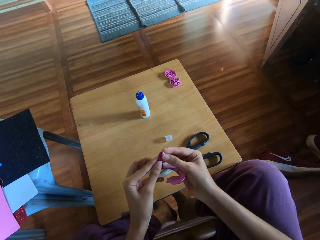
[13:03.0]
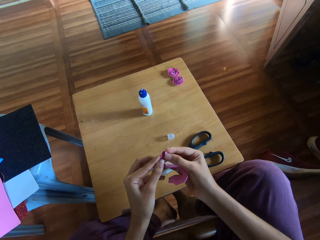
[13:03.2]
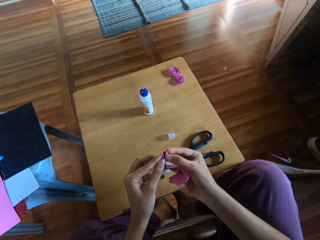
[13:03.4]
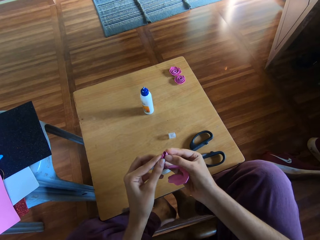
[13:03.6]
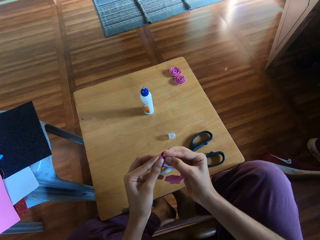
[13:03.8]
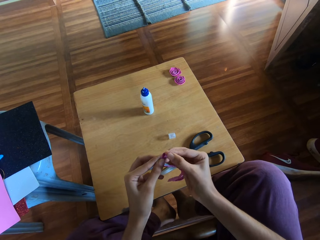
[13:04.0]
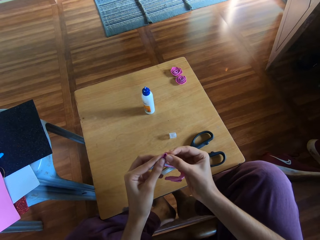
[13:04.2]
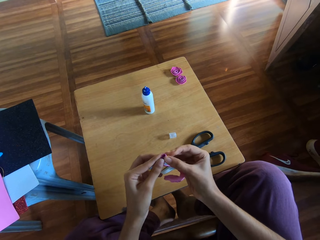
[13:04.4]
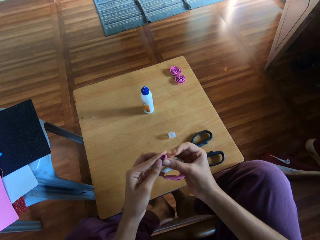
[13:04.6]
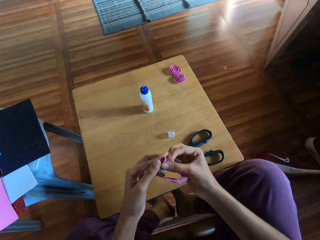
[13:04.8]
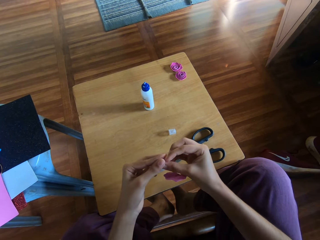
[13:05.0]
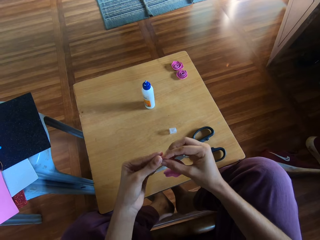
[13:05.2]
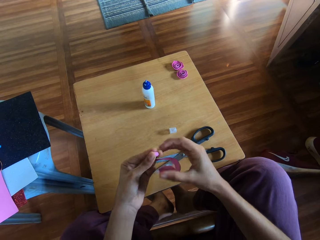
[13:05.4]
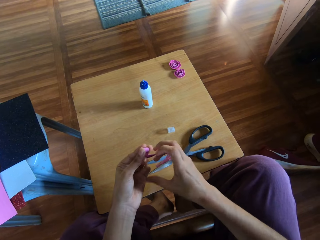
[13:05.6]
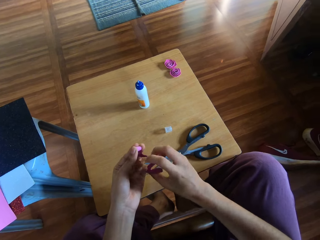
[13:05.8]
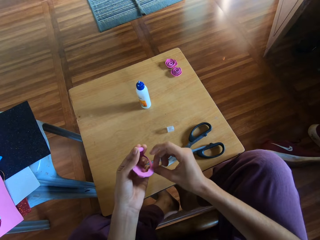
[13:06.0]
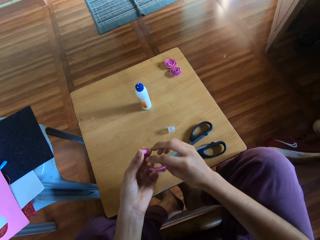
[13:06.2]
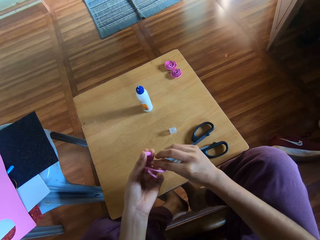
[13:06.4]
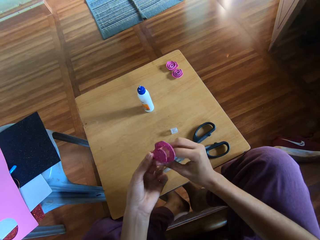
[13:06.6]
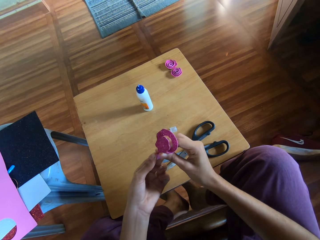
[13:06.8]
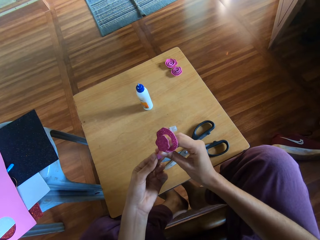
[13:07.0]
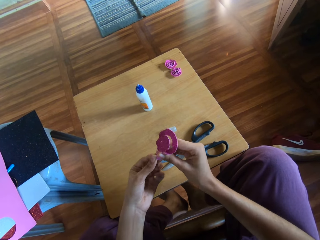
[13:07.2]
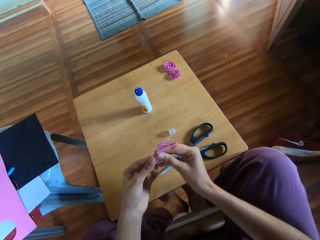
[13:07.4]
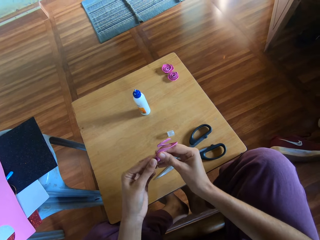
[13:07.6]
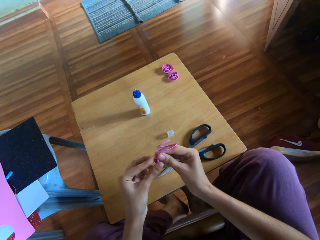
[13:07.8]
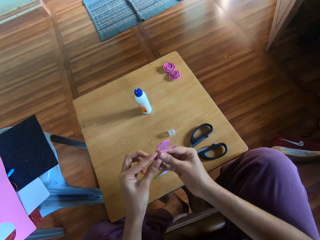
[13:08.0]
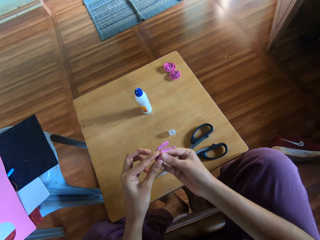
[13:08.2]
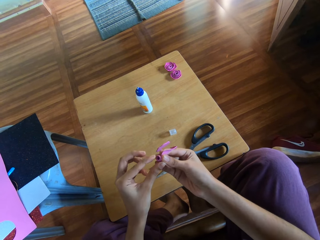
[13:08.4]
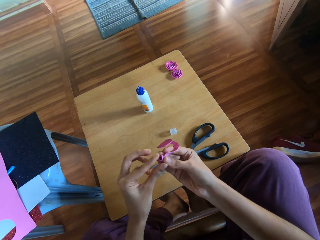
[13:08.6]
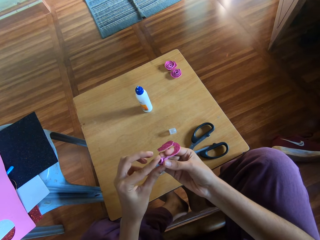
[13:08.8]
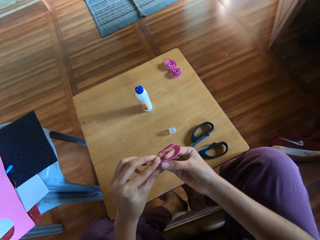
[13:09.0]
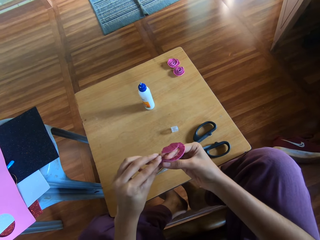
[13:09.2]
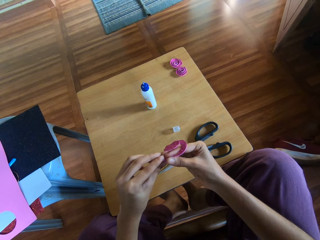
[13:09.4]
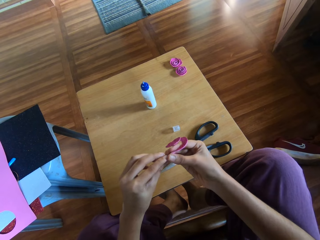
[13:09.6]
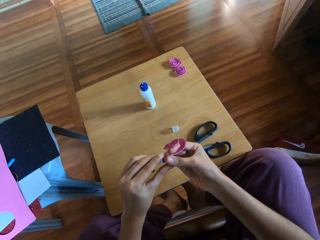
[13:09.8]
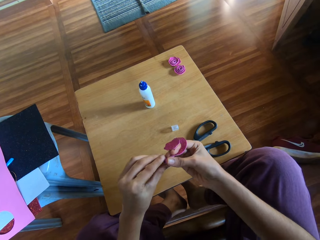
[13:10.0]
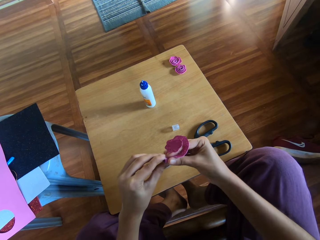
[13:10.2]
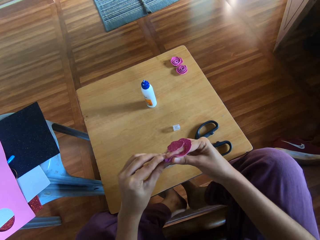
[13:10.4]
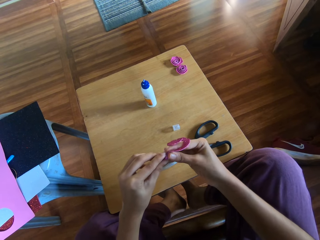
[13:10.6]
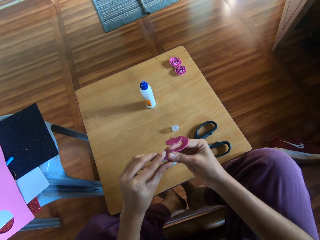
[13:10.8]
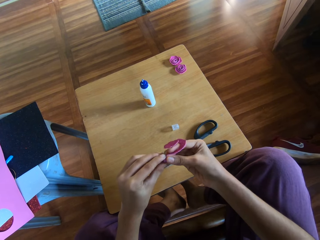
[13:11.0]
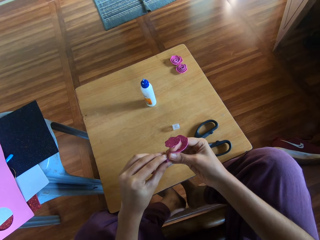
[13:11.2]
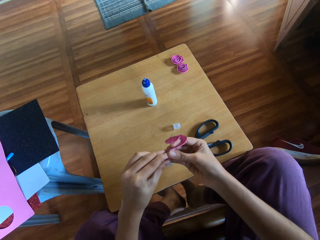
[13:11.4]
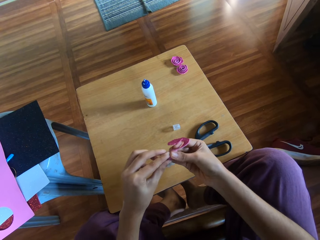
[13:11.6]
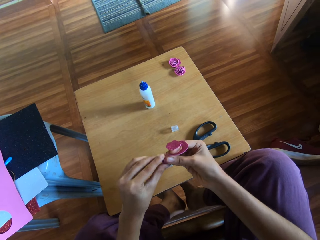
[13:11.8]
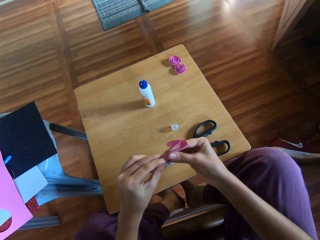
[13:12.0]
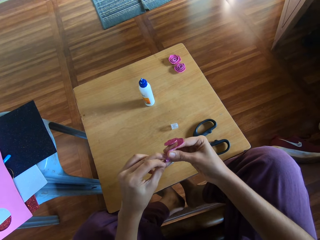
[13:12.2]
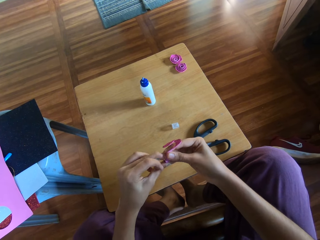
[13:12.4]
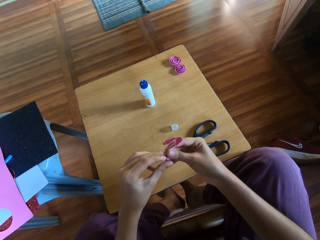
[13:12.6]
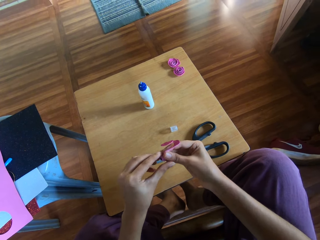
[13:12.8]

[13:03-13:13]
The camera wearer folds the craft paper.

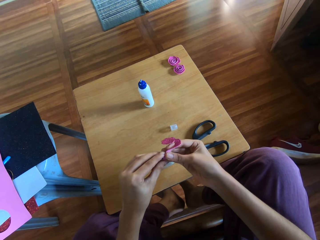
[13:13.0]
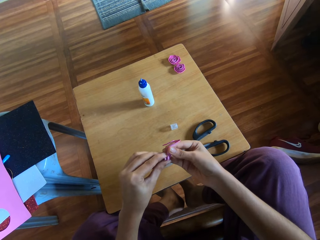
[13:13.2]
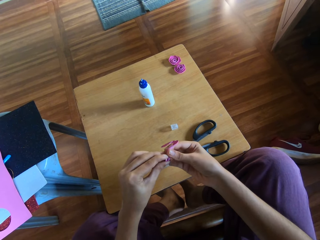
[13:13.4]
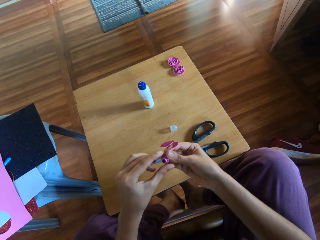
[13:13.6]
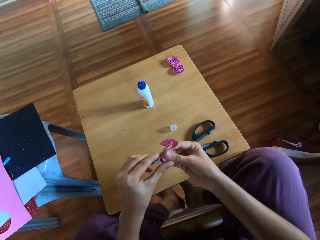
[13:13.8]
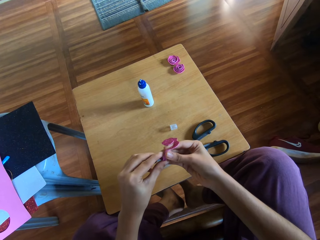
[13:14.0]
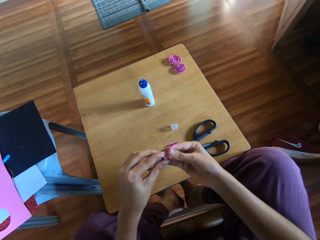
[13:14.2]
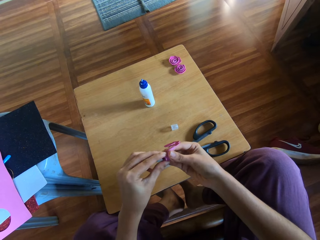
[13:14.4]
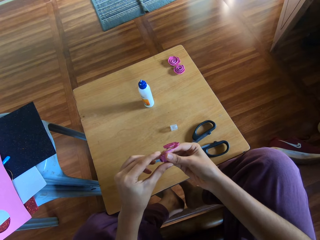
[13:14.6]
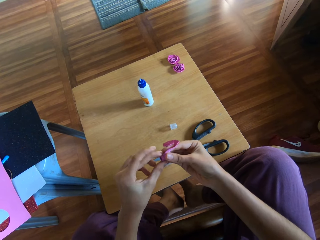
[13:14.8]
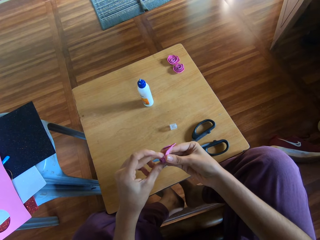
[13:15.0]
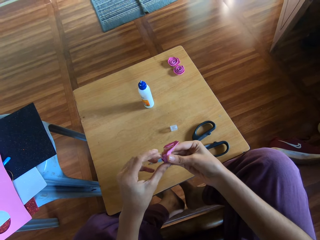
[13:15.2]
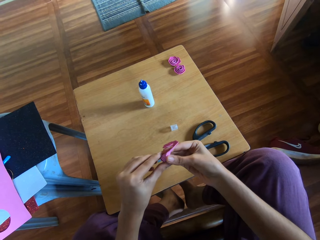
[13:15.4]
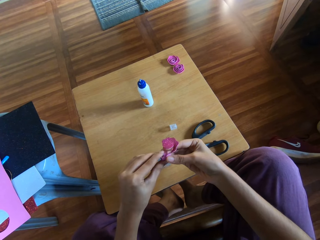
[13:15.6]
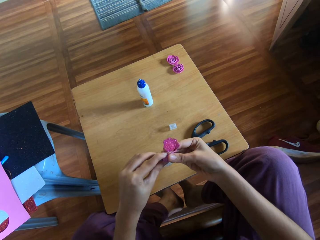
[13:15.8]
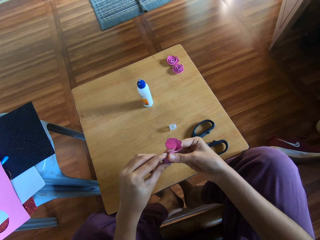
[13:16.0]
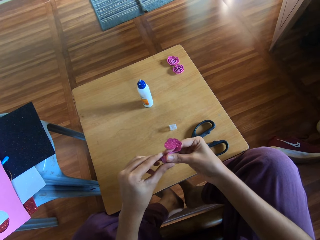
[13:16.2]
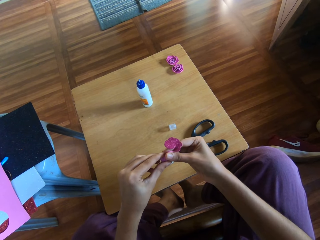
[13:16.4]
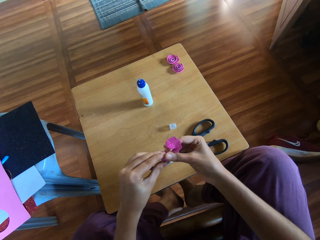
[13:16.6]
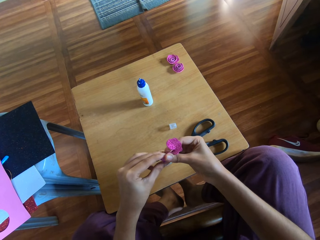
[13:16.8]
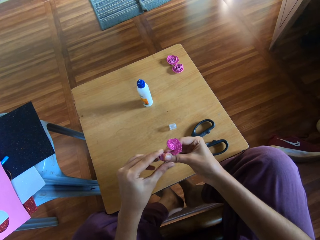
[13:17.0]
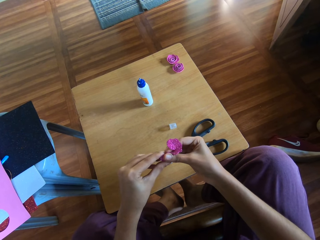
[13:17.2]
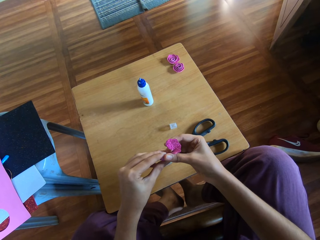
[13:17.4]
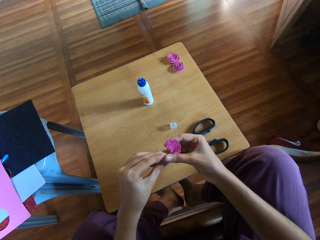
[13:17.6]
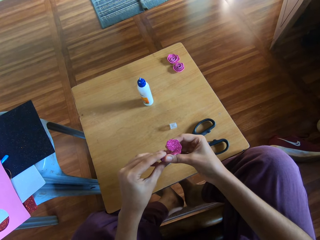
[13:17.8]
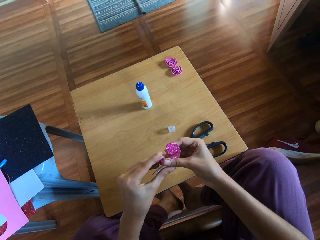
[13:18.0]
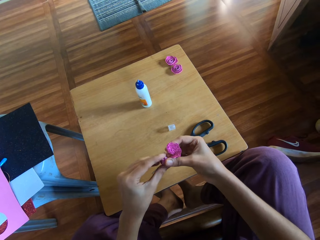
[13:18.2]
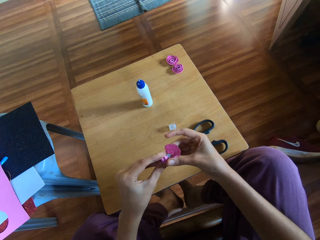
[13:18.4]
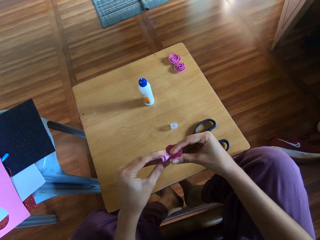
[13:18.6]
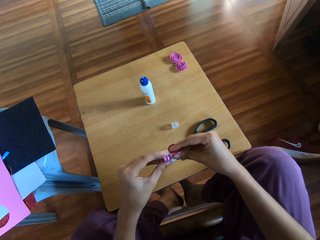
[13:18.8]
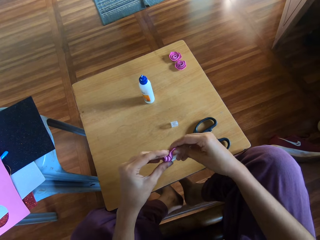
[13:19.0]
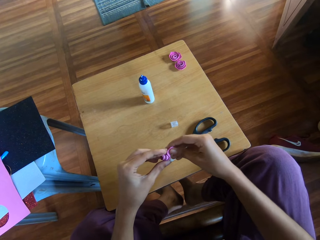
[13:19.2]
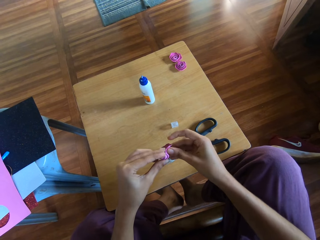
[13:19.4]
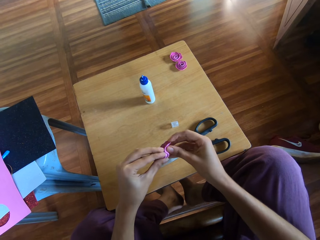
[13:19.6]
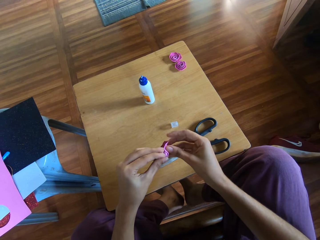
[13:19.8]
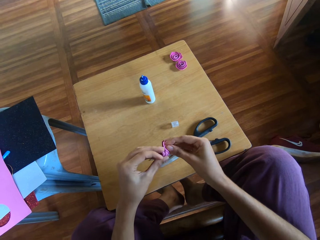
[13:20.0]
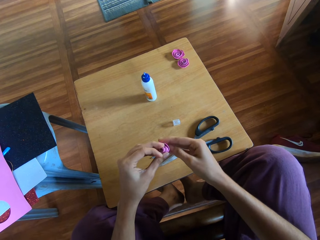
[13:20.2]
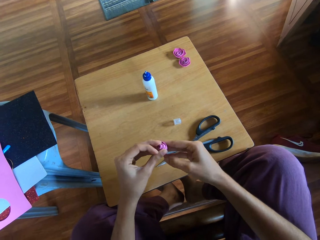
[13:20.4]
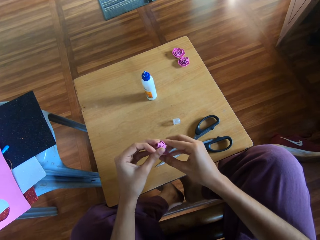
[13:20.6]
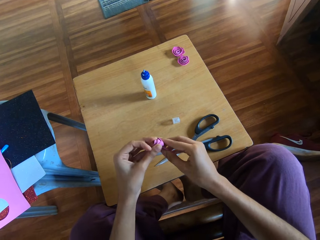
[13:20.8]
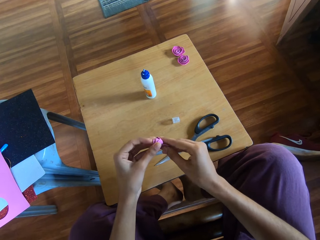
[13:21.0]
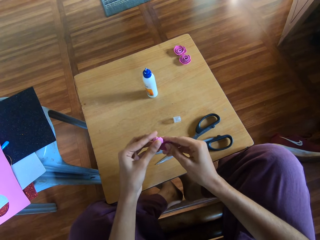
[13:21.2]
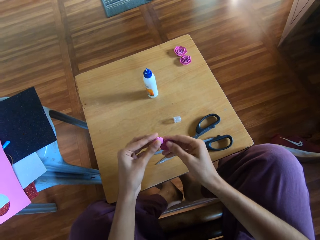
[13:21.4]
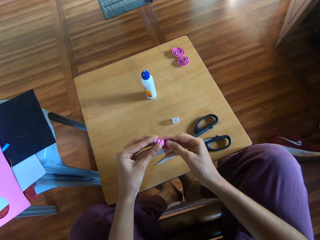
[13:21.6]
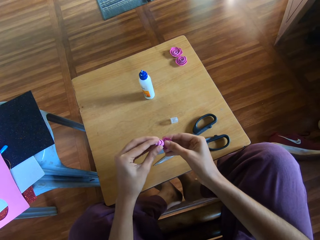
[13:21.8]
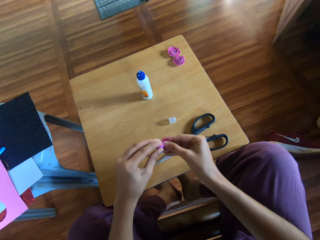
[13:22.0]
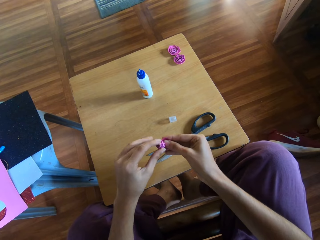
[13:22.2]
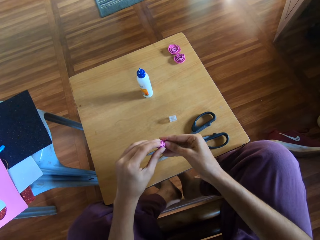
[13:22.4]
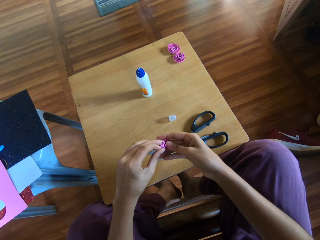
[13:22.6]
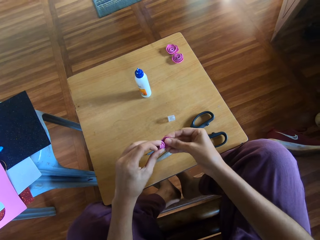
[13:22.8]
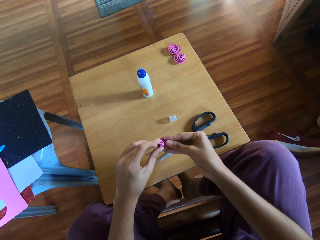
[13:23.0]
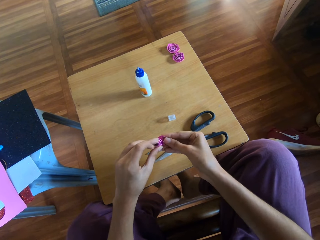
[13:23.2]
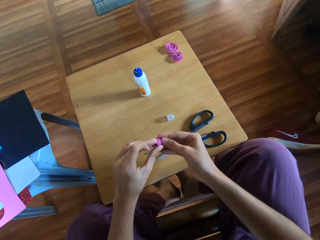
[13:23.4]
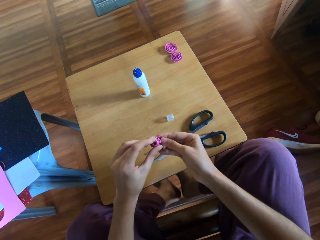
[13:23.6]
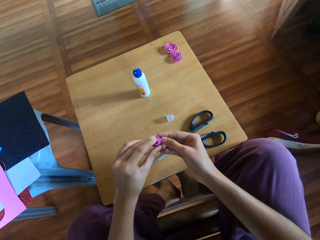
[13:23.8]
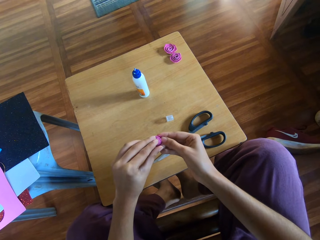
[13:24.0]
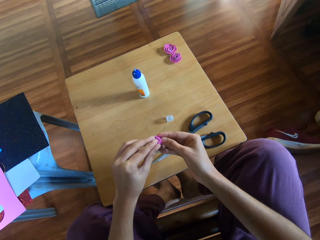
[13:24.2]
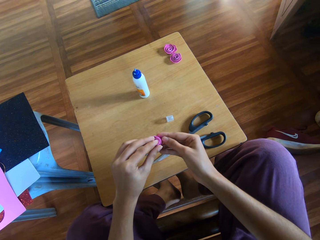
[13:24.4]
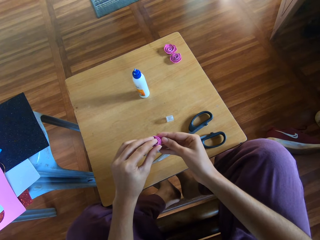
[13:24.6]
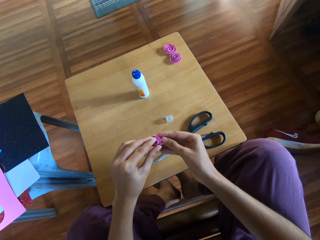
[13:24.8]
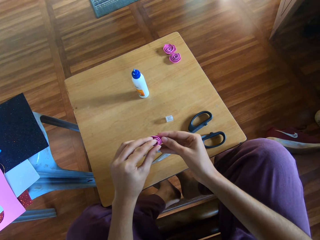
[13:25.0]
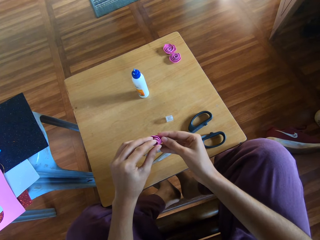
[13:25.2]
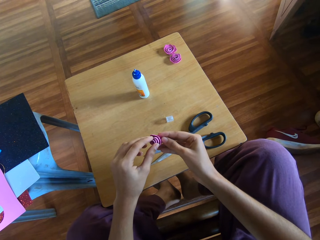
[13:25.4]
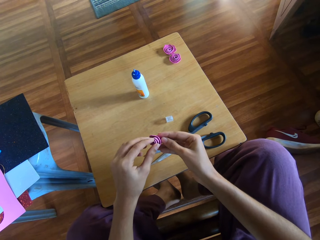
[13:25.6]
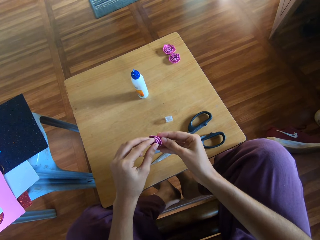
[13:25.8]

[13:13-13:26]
The camera wearer holds the craft paper. They fold the craft paper.
